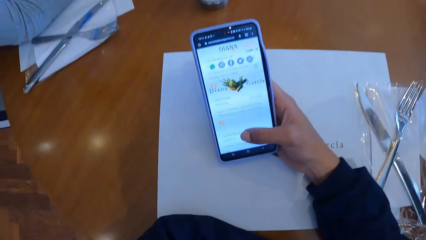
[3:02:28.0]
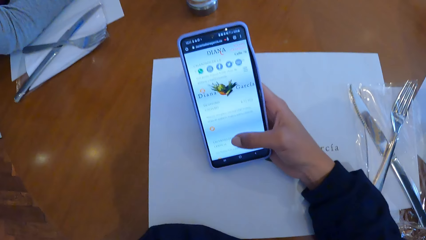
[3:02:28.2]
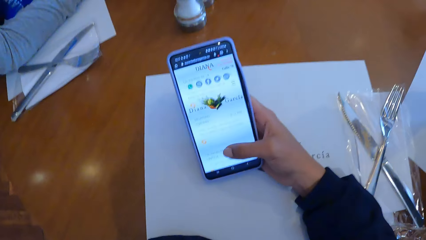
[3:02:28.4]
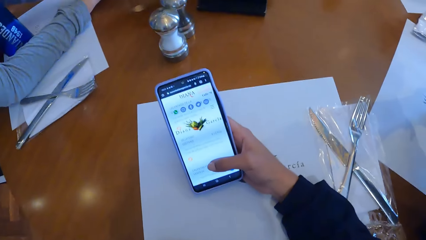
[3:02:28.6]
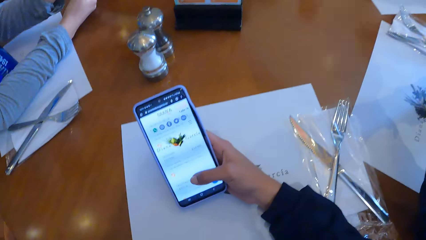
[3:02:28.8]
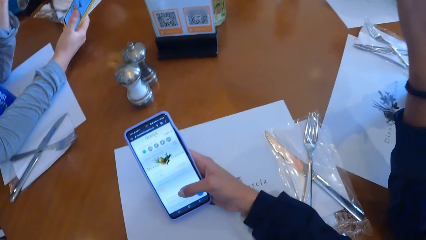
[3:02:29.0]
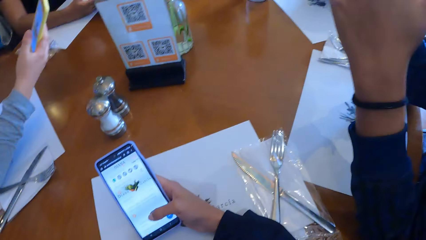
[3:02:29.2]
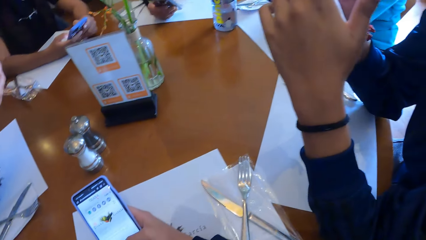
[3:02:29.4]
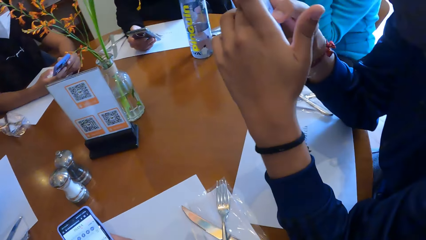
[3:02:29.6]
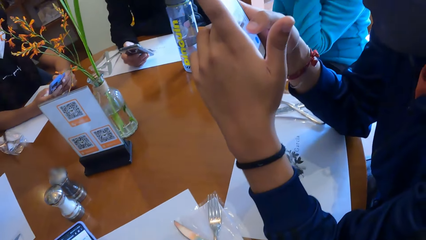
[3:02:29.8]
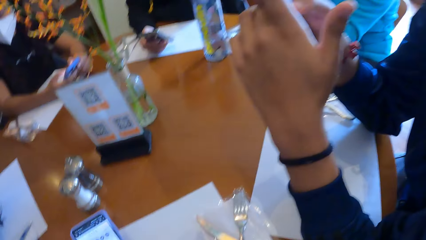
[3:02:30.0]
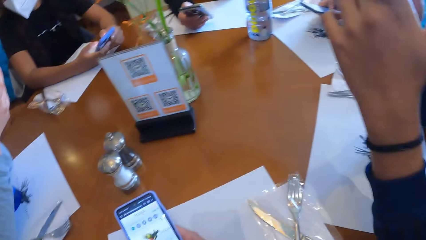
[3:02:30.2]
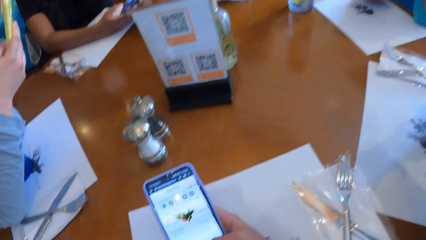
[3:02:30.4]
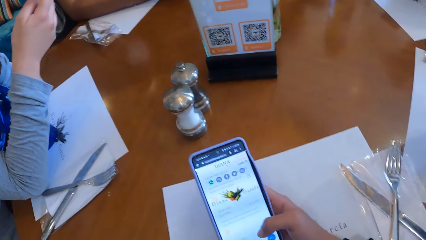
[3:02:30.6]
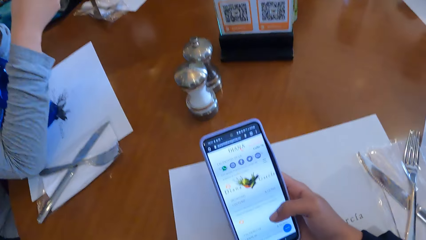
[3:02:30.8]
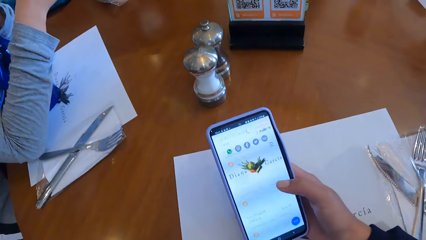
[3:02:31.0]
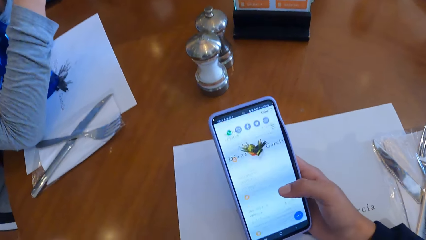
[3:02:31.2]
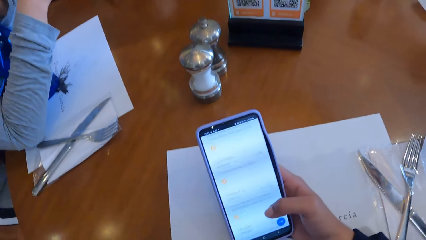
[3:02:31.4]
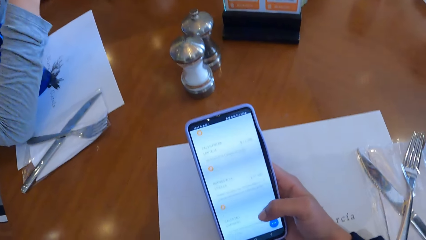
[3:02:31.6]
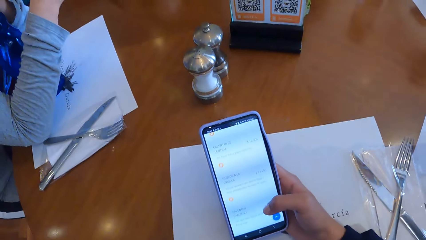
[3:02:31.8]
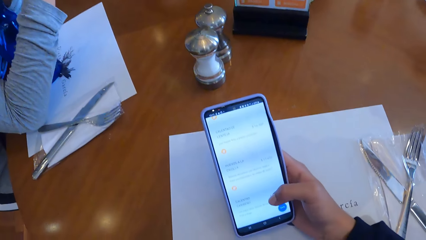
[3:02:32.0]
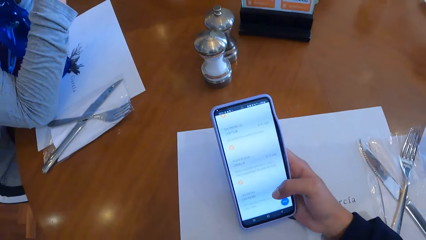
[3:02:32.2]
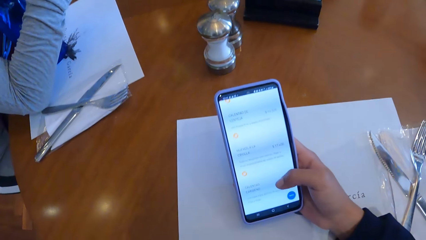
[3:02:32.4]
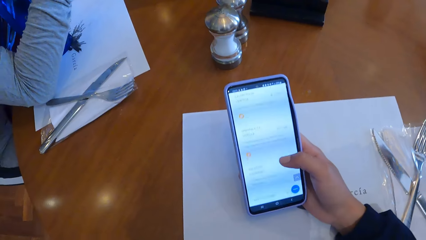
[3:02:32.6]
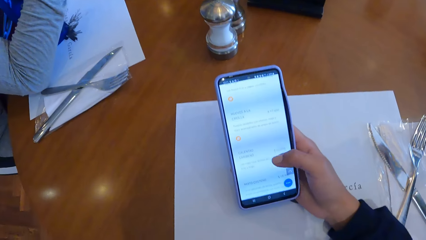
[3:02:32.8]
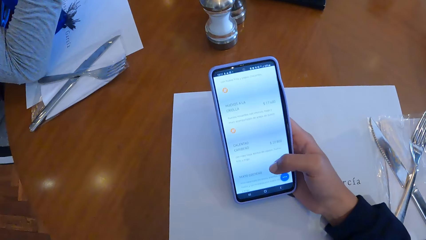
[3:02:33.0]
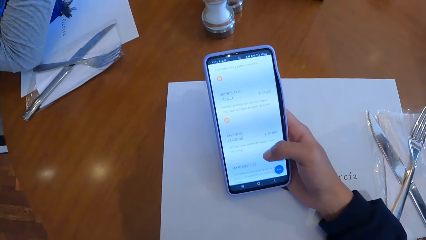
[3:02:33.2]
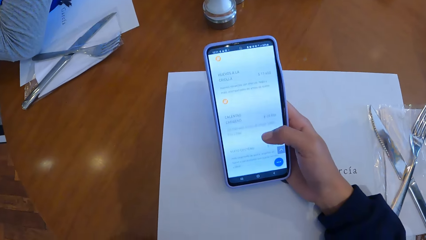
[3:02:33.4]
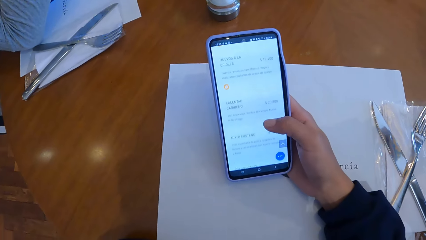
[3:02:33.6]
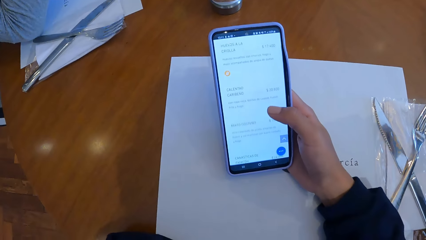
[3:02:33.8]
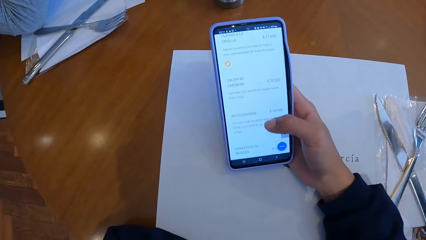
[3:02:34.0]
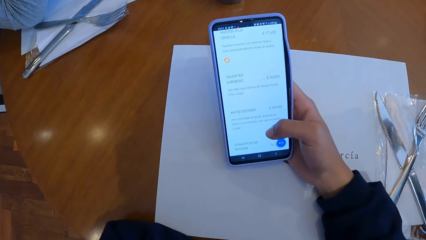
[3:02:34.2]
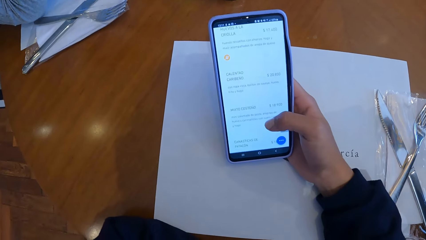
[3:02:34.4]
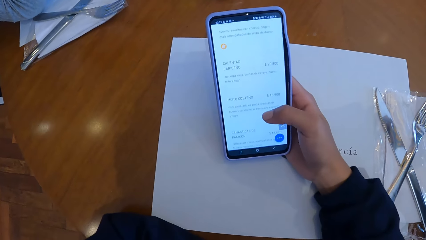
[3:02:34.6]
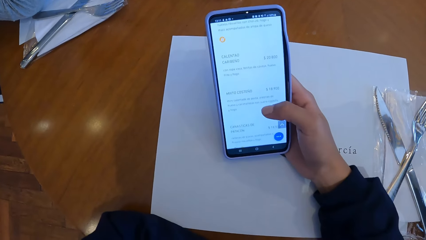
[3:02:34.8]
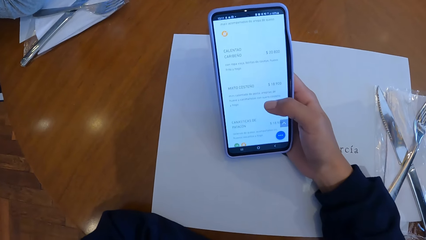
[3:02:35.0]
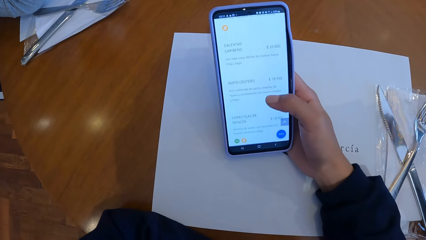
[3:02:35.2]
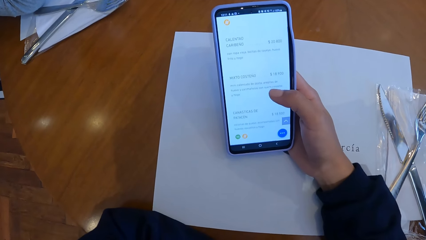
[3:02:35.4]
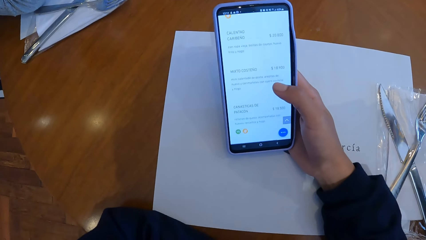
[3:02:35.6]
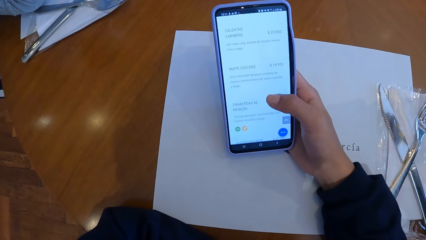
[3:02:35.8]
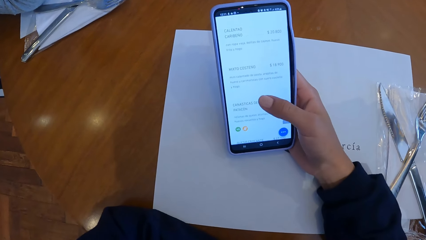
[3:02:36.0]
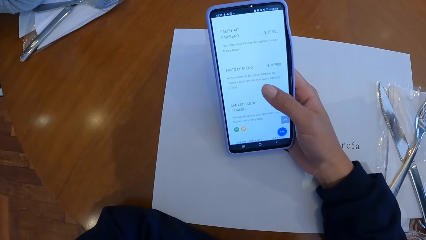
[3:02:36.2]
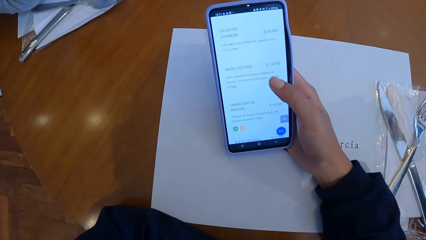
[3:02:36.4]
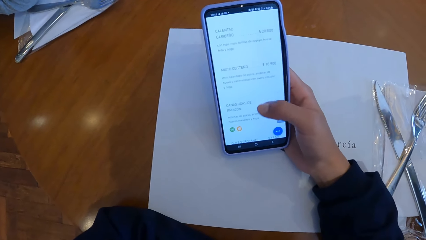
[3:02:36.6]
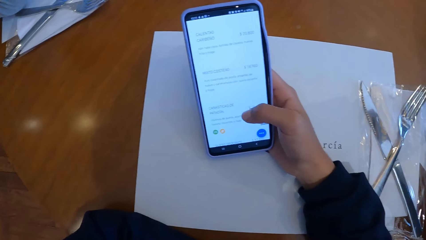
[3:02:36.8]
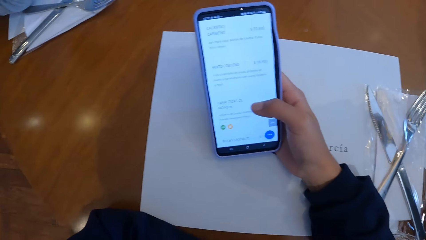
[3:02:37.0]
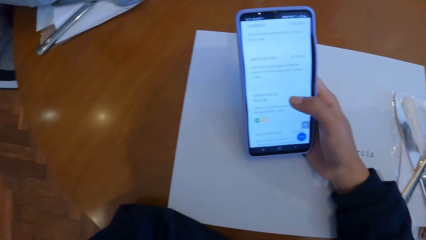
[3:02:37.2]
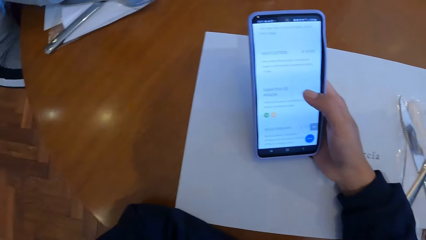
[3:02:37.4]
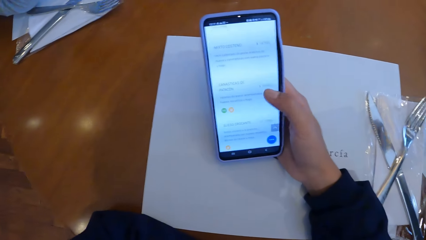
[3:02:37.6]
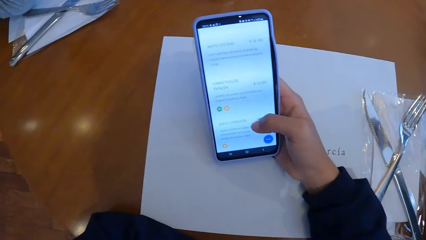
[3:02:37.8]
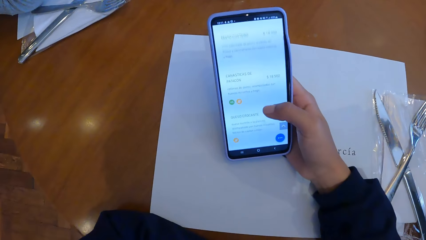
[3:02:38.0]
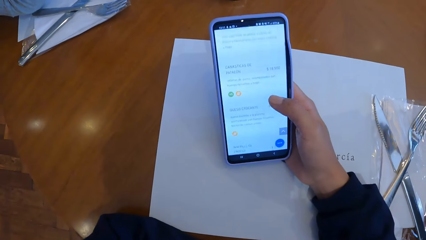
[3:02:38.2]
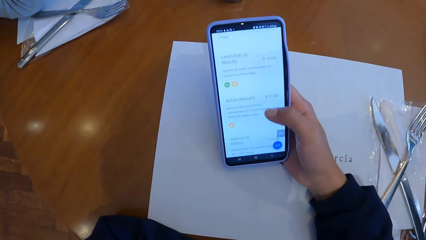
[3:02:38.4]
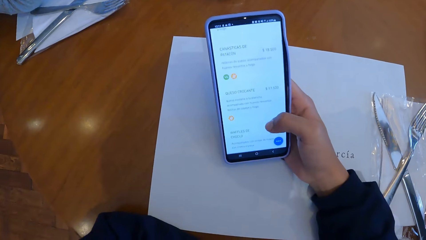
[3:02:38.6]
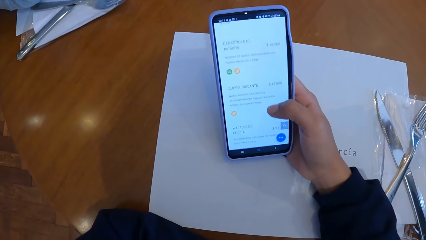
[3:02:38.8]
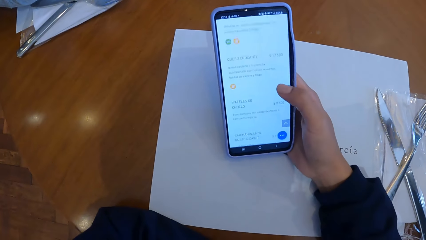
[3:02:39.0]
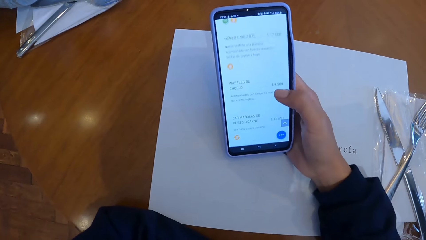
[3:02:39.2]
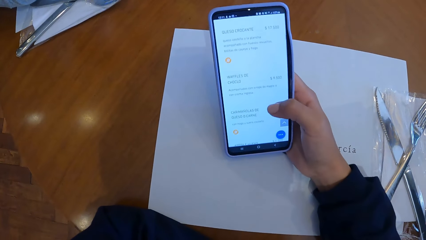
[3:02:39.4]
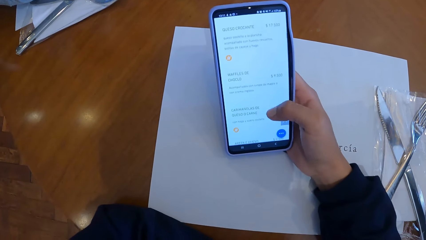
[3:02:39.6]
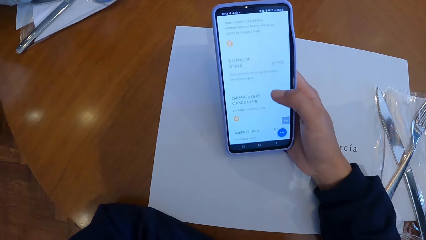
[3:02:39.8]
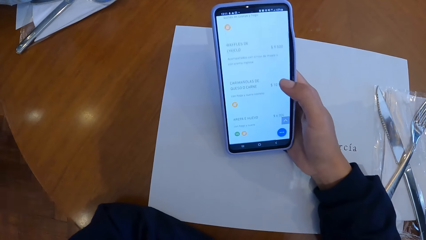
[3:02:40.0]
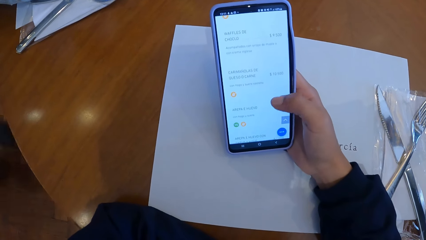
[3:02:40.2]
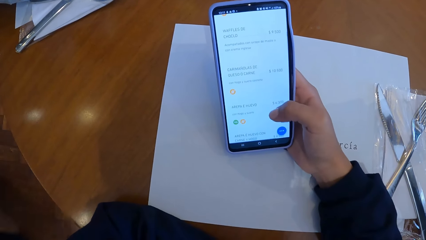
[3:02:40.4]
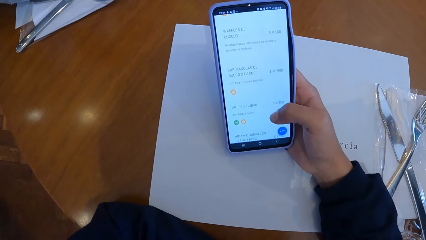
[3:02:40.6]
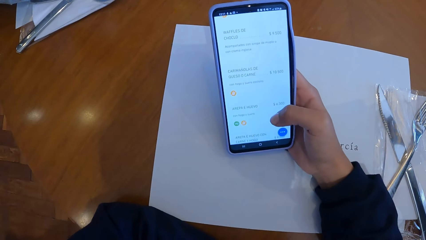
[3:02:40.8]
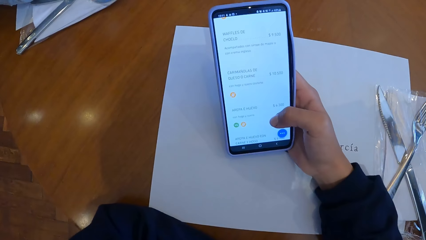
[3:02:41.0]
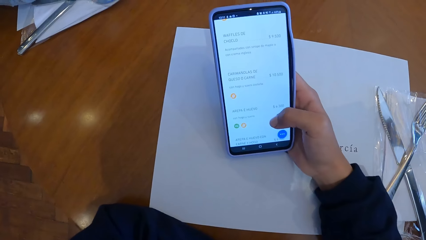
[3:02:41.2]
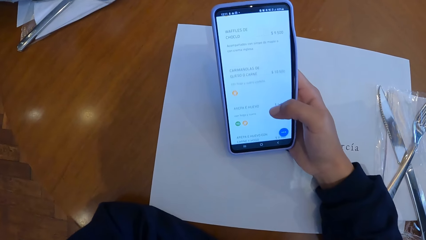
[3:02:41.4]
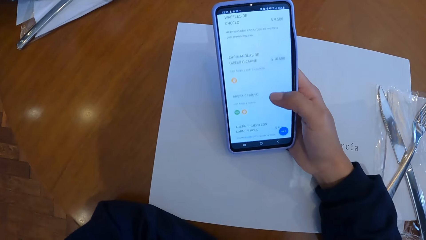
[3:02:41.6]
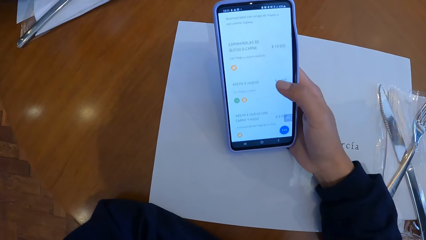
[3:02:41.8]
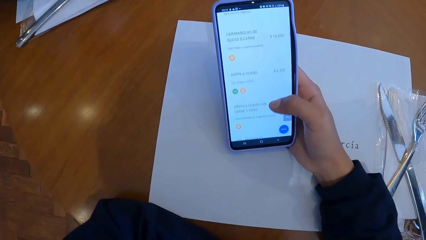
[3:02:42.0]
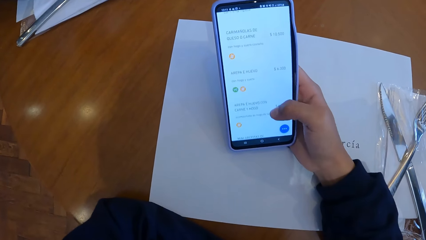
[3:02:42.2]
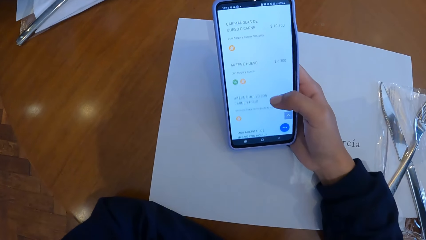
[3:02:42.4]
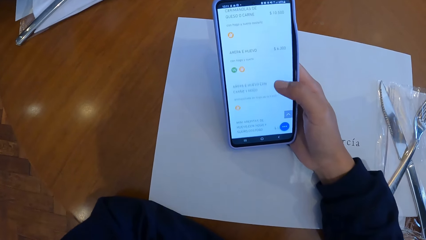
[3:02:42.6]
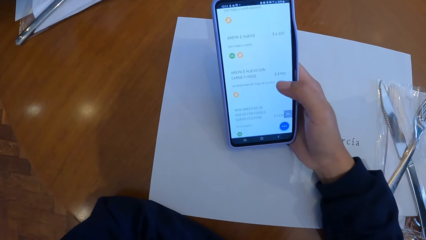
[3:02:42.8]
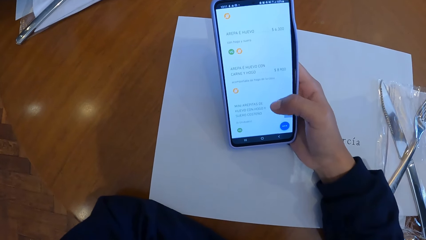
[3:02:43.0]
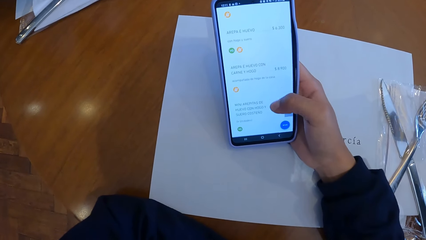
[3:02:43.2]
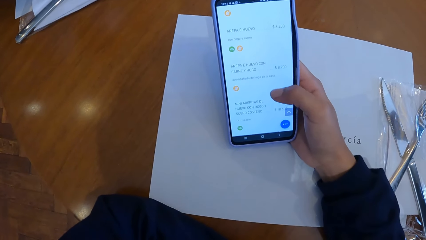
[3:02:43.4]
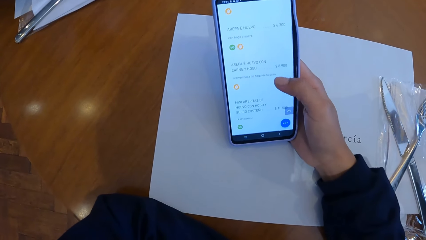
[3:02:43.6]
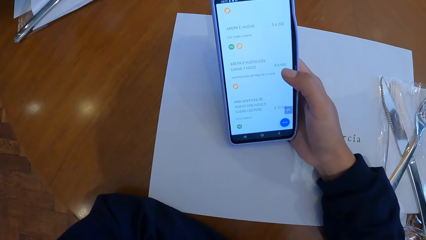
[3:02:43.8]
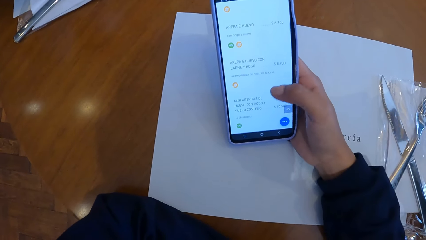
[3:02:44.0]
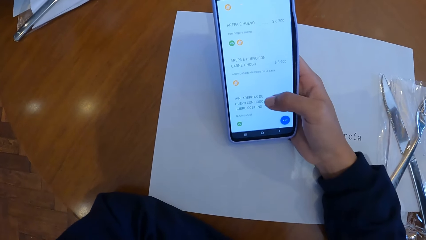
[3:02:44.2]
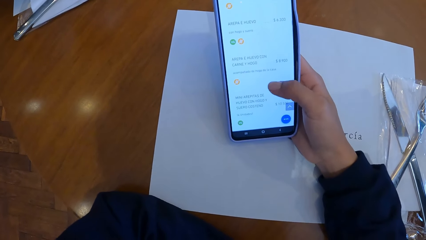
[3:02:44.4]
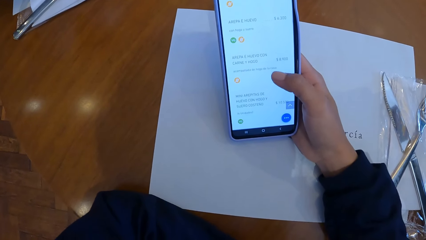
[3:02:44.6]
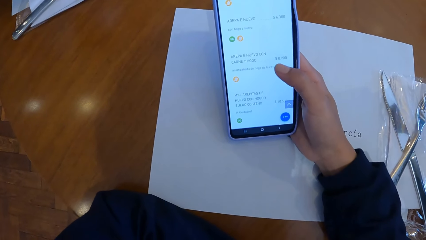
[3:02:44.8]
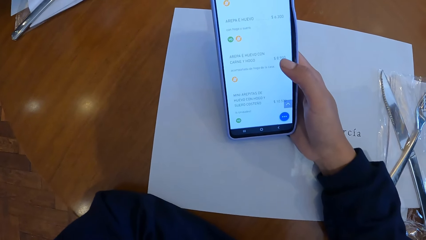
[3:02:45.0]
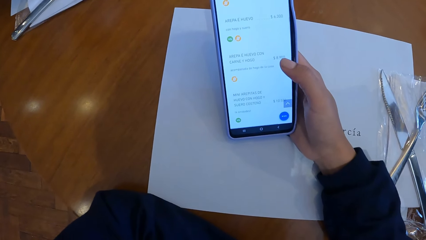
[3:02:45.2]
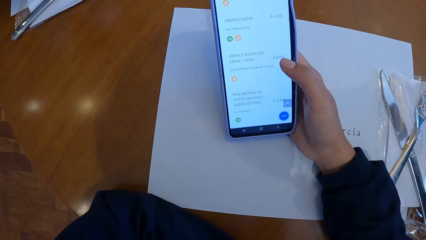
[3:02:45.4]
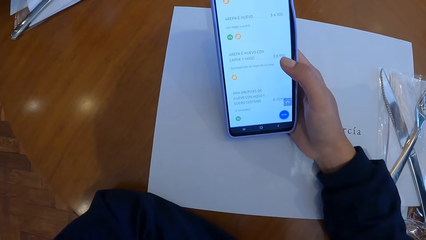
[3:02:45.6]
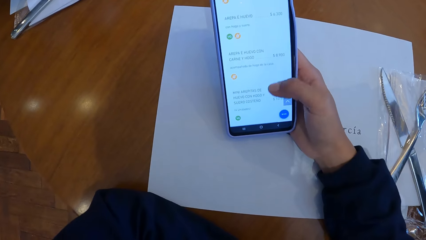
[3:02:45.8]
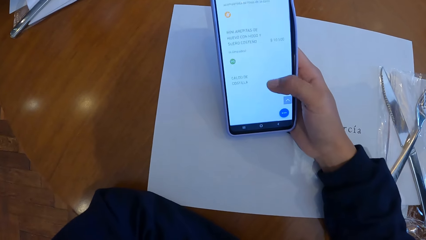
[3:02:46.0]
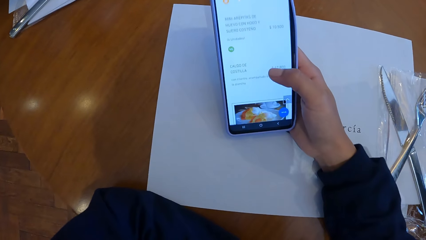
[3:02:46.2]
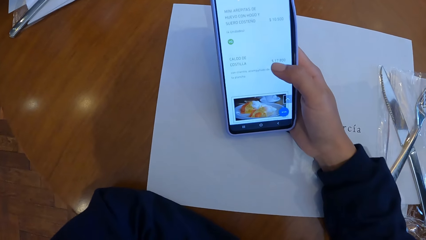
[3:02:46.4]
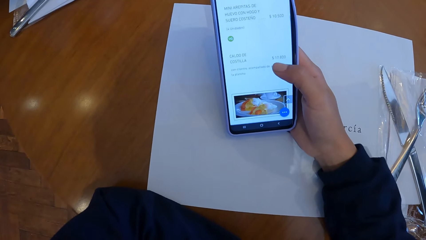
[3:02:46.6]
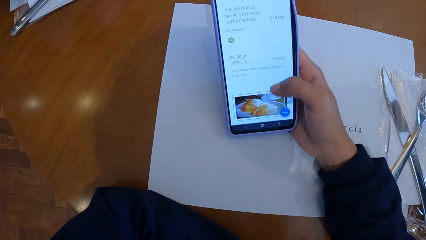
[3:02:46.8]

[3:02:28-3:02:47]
The camera wearer looks around. They use a phone.
